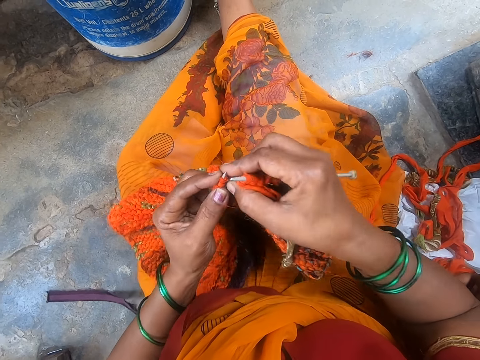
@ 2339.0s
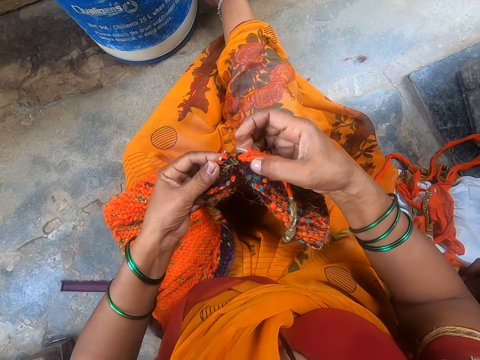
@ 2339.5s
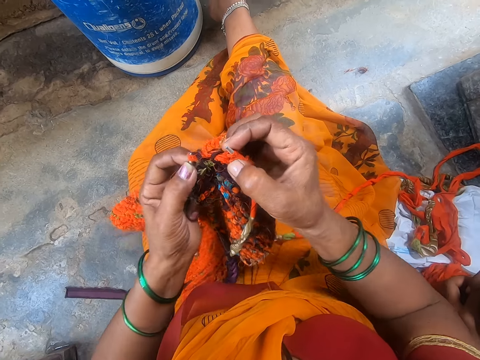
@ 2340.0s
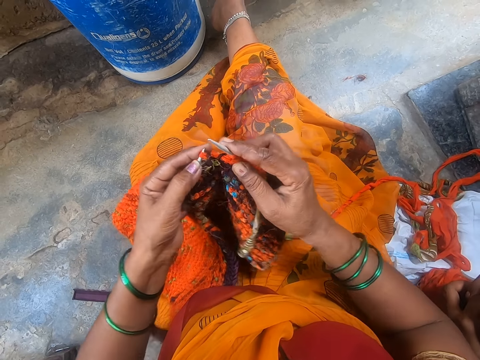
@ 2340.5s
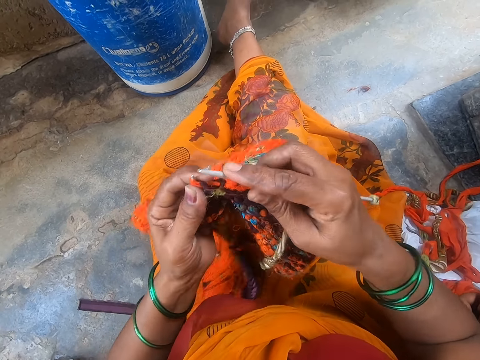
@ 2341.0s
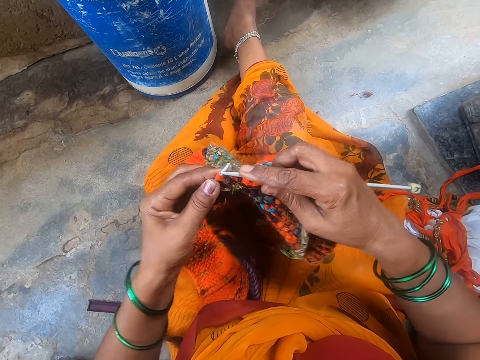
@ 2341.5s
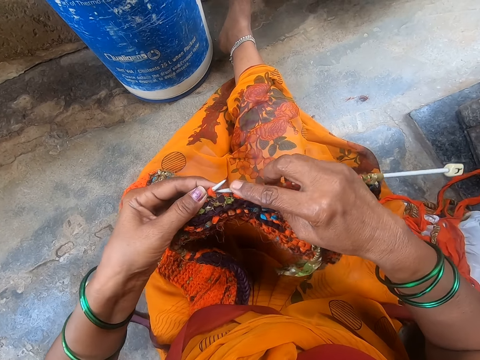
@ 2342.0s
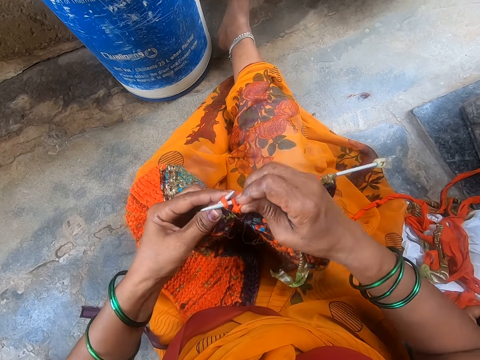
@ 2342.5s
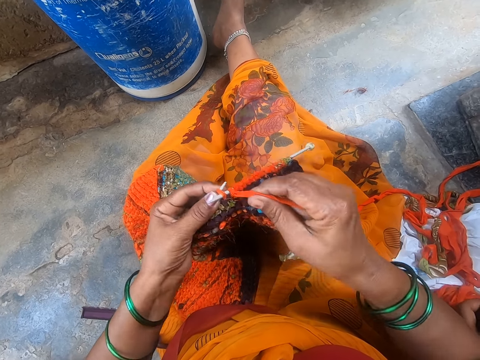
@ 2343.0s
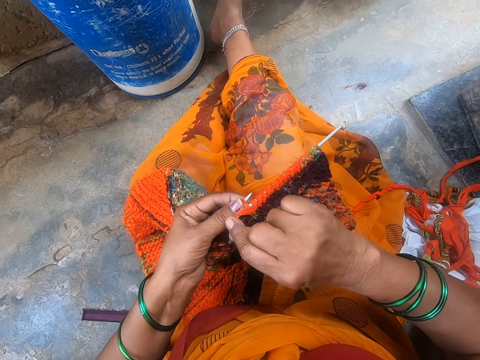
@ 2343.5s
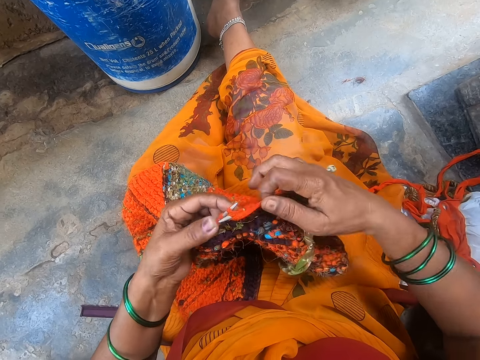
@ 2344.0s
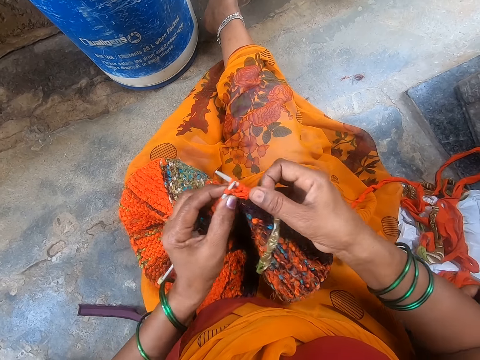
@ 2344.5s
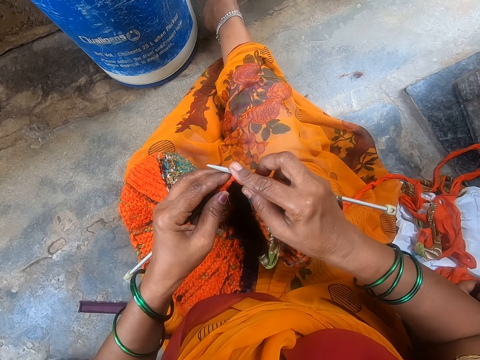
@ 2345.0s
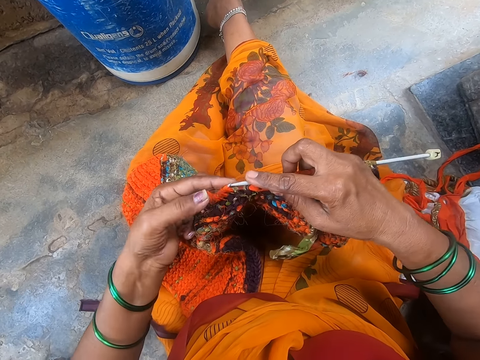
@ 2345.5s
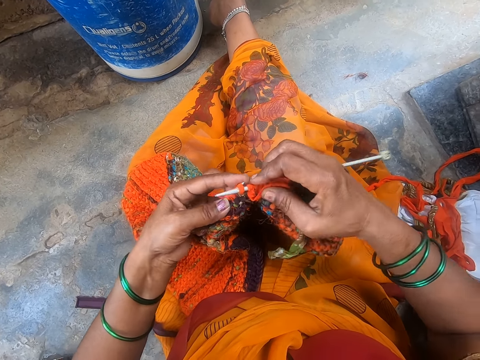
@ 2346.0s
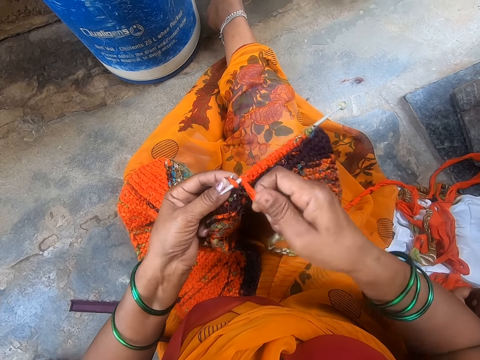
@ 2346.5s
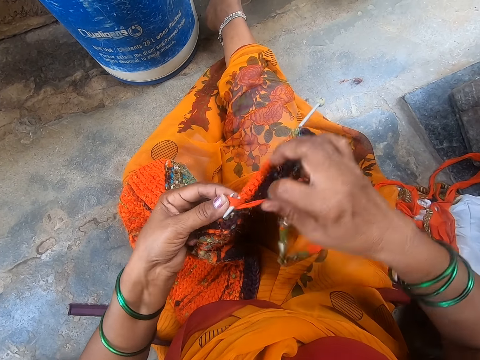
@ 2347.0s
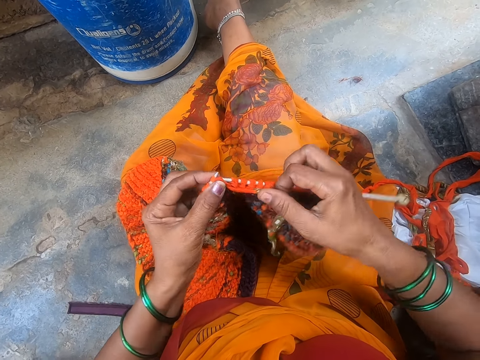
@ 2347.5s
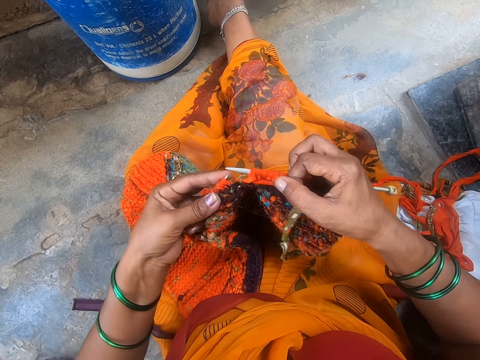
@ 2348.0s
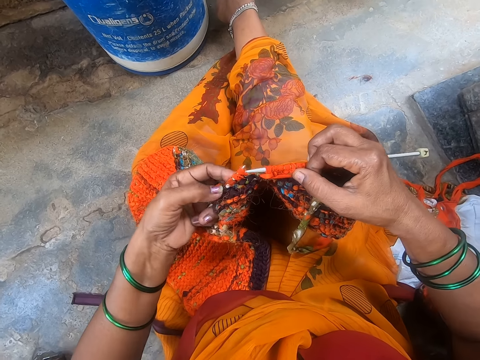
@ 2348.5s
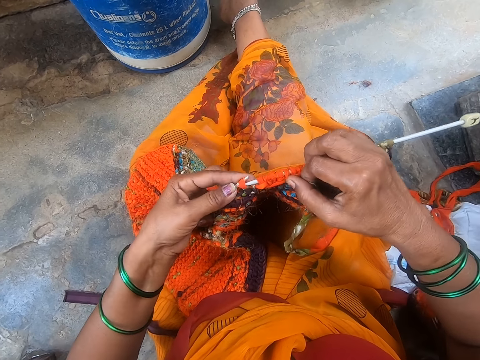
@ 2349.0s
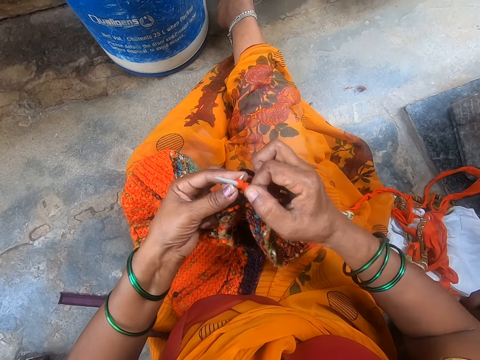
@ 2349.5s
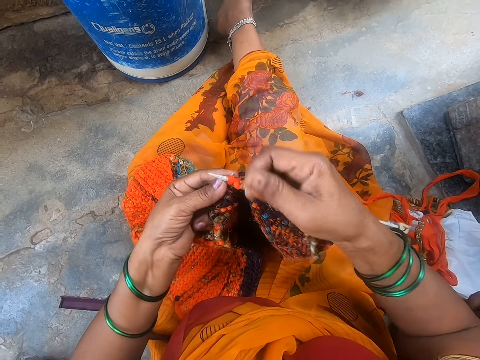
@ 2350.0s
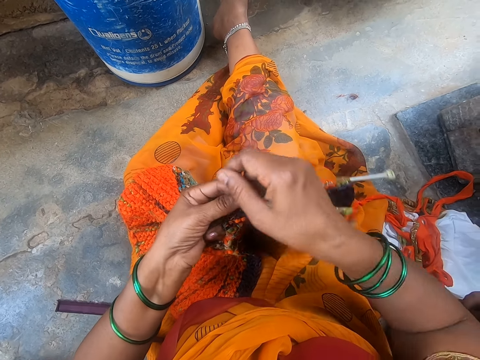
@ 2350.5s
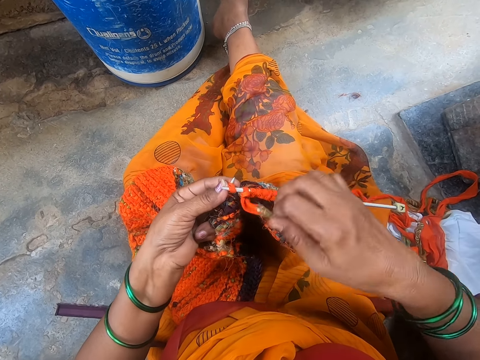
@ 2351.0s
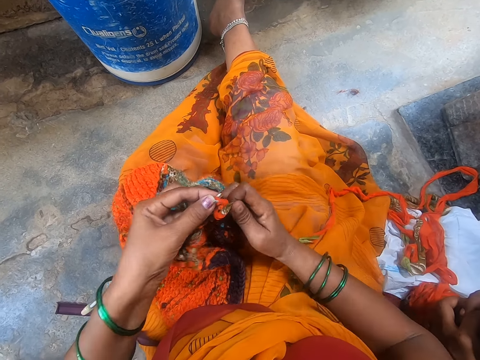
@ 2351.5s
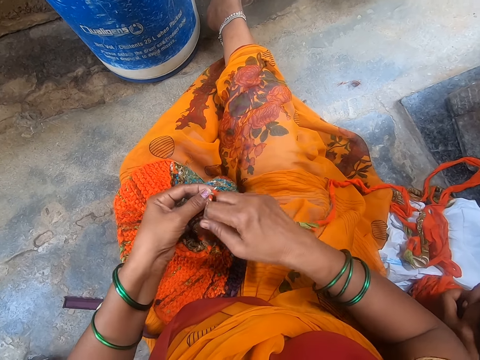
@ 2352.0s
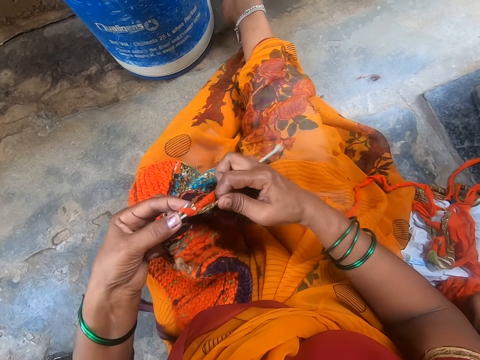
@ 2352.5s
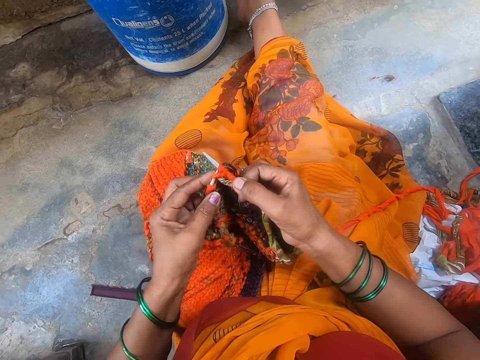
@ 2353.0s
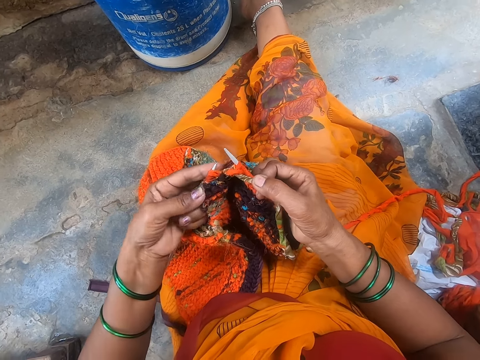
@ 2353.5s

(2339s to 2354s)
The camera wearer touches the thread. They touch the crochet. They touch the thread.

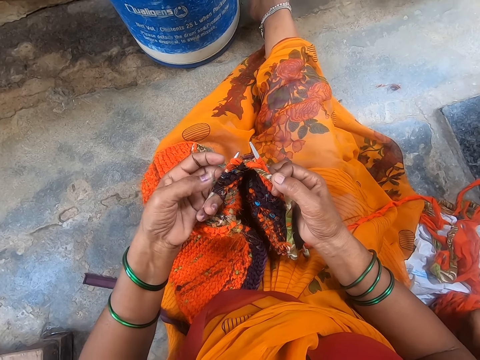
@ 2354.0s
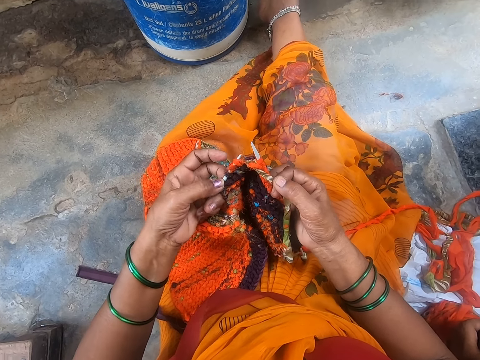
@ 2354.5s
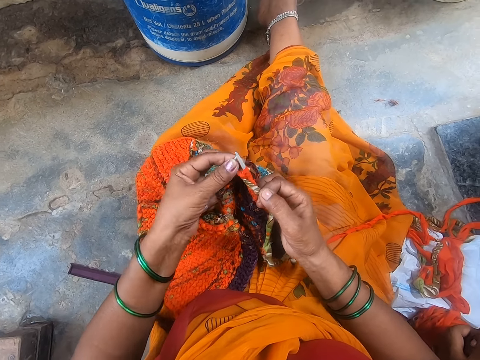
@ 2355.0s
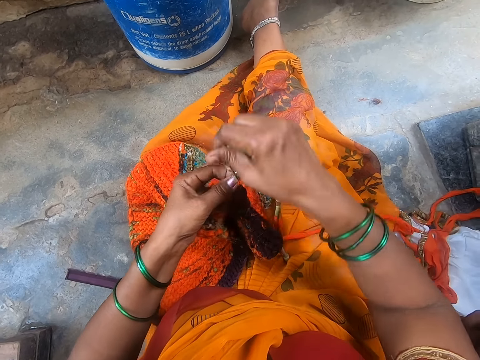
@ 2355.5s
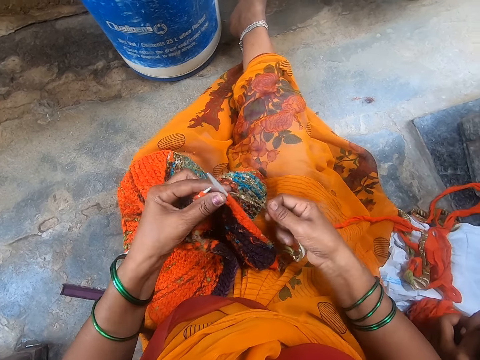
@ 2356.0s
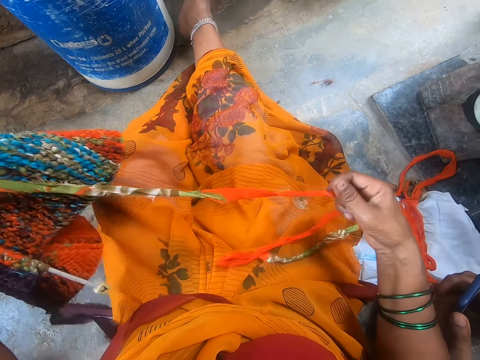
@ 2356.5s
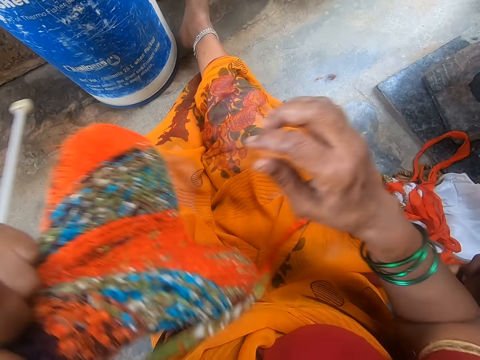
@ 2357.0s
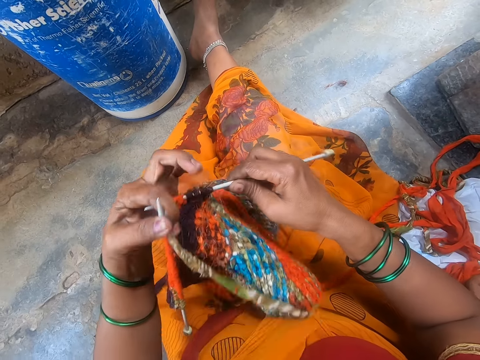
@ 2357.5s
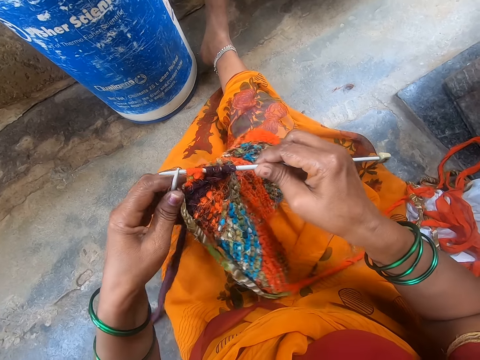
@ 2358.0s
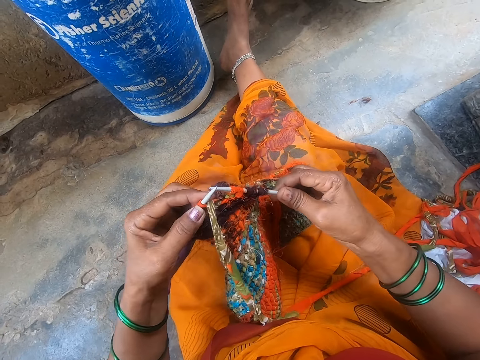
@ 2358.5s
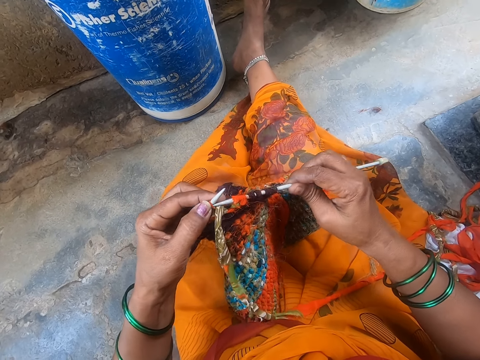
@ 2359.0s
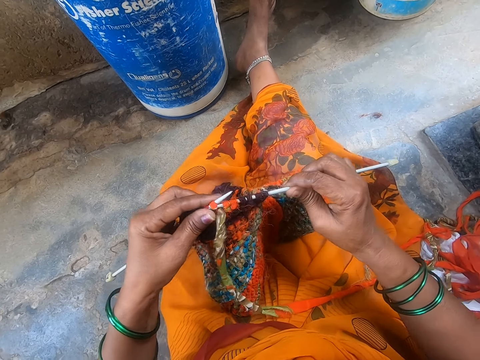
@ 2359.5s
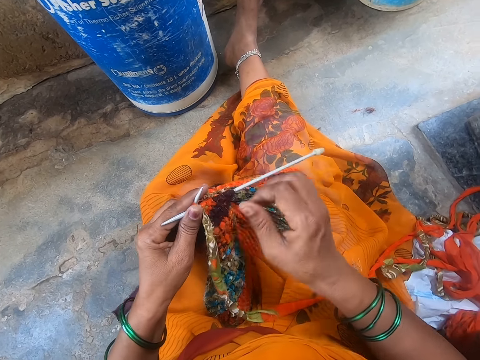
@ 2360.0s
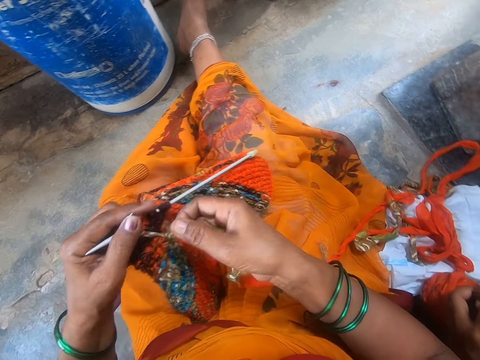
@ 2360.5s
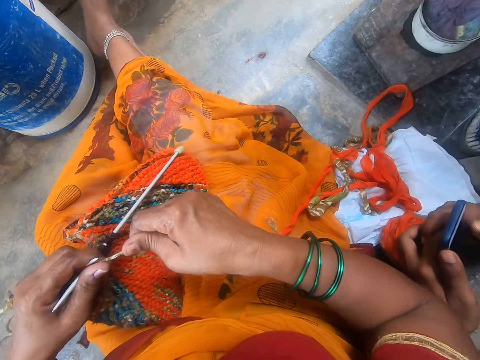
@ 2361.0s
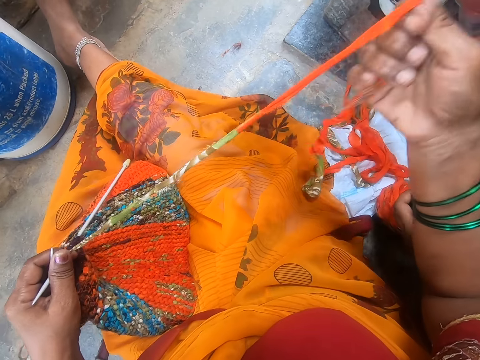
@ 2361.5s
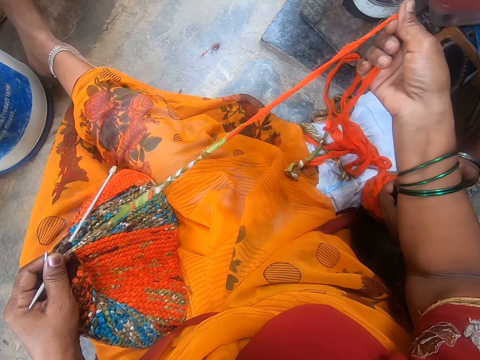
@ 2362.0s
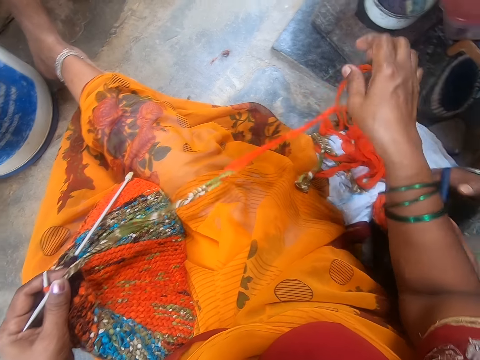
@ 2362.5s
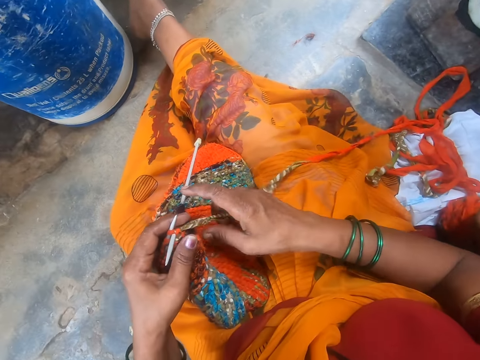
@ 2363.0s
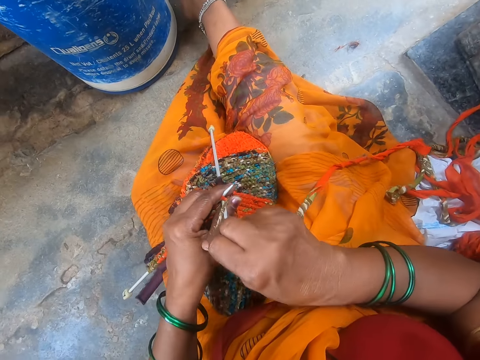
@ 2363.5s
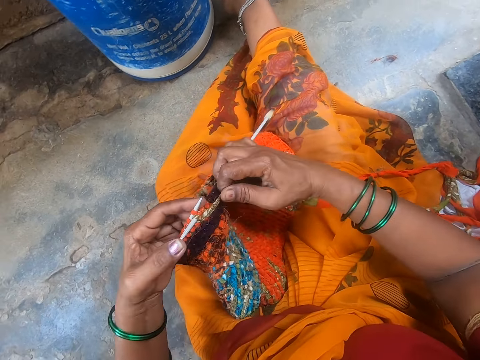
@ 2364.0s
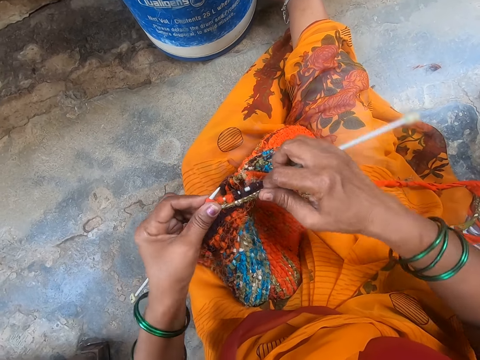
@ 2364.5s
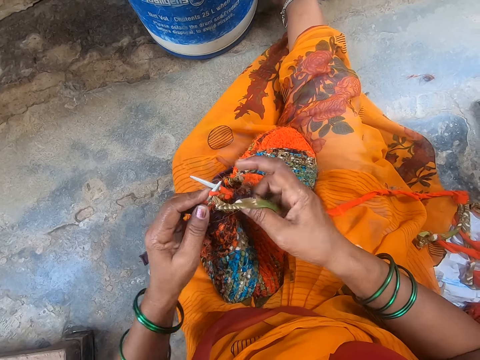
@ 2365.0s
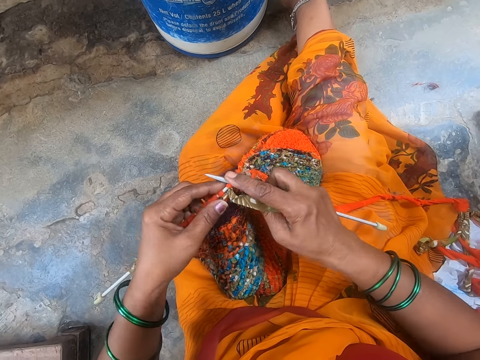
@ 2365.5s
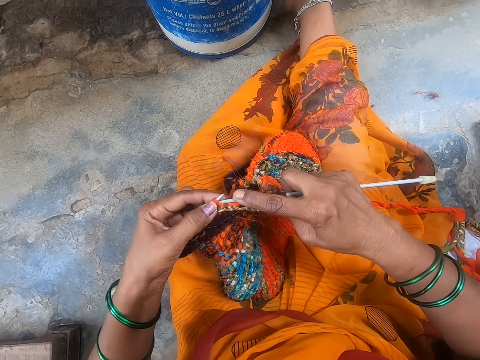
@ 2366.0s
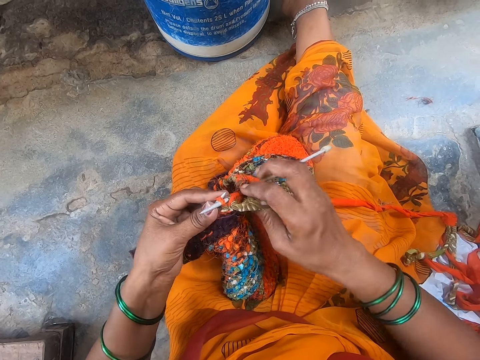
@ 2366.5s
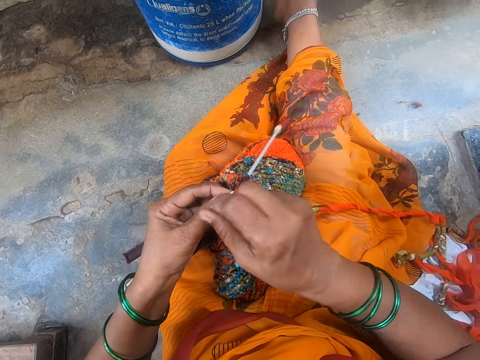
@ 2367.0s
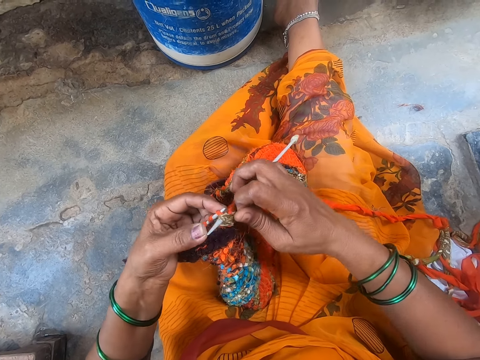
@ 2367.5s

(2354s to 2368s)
The camera wearer touches the crochet. She stretches a thread with her hand. She knits a cloth with a knitting needle. She touches the thread.
